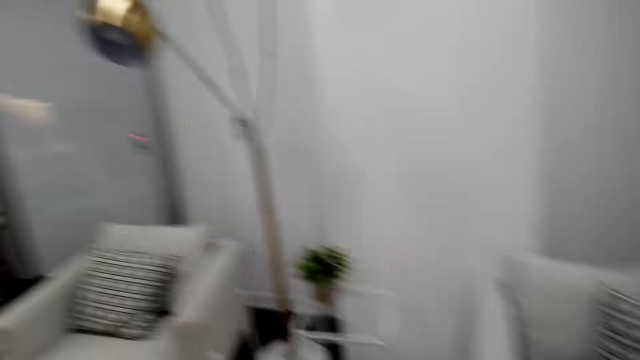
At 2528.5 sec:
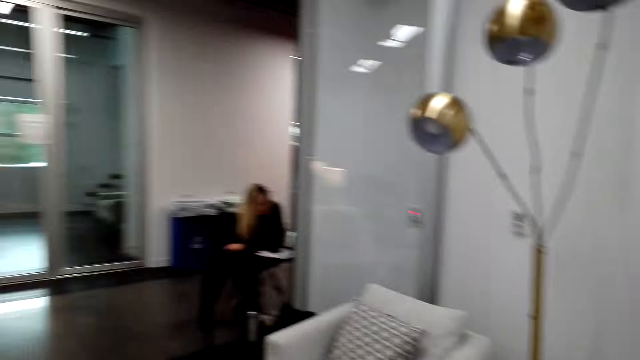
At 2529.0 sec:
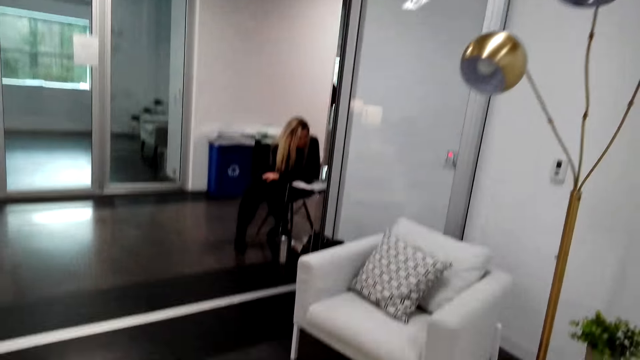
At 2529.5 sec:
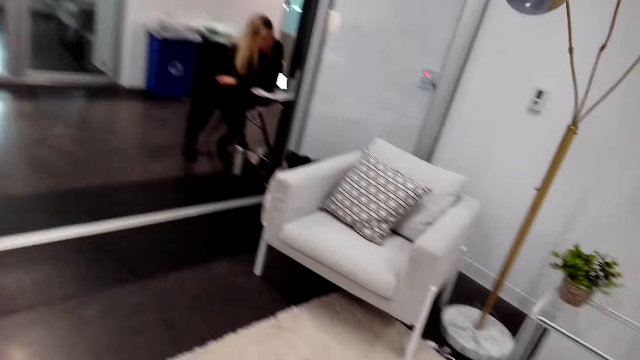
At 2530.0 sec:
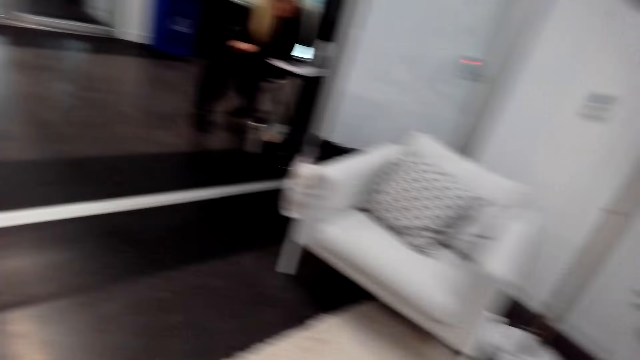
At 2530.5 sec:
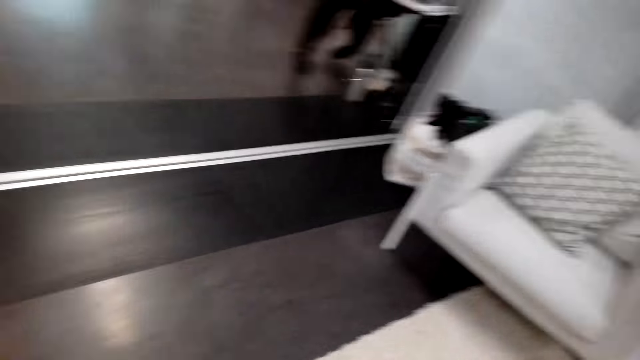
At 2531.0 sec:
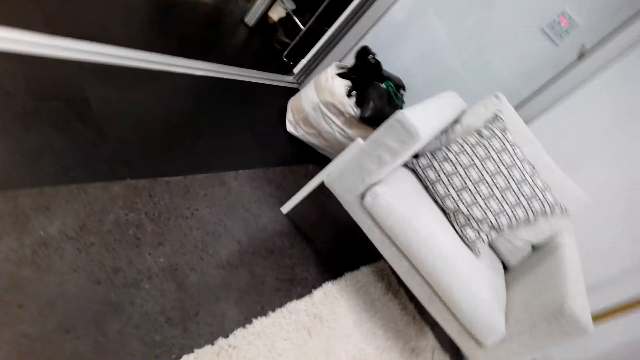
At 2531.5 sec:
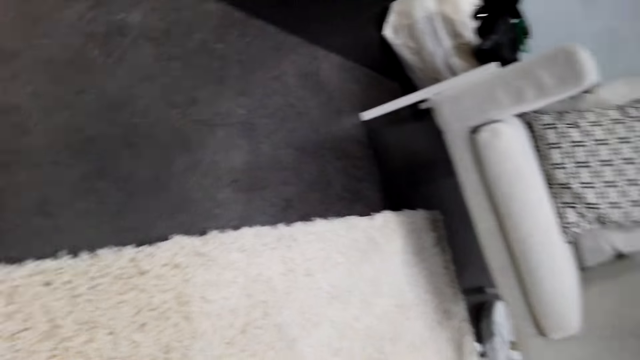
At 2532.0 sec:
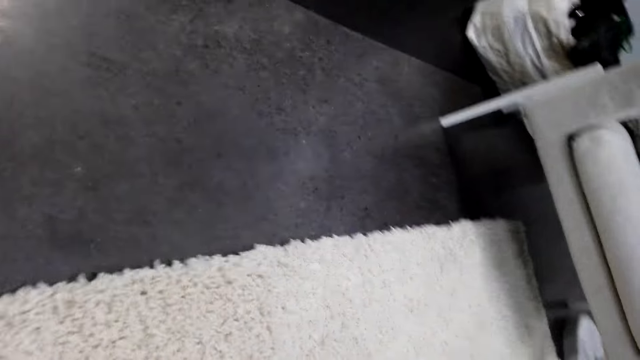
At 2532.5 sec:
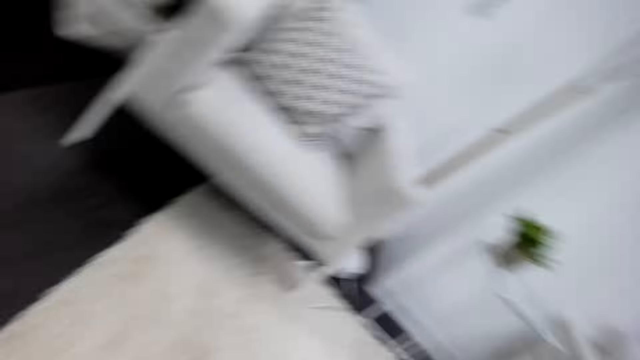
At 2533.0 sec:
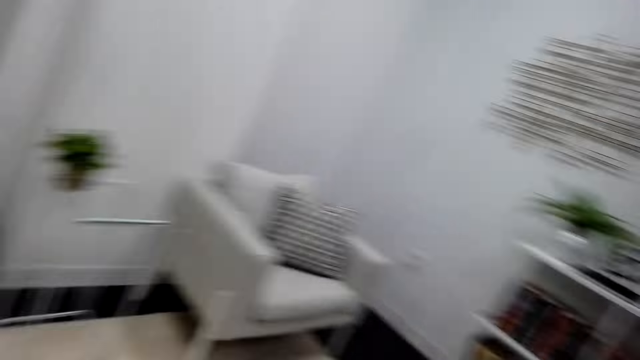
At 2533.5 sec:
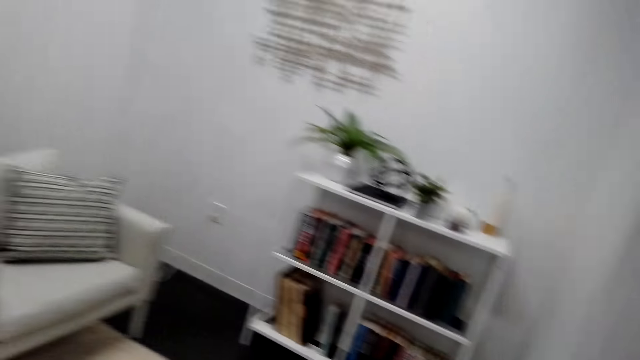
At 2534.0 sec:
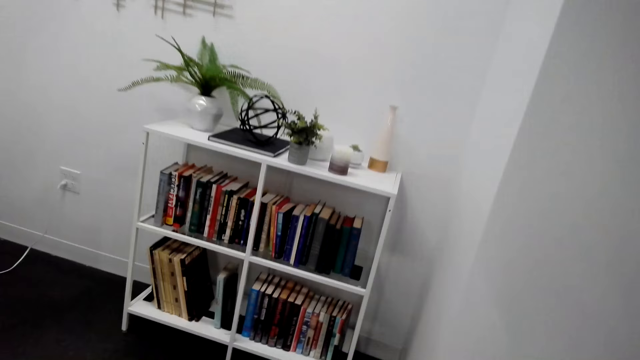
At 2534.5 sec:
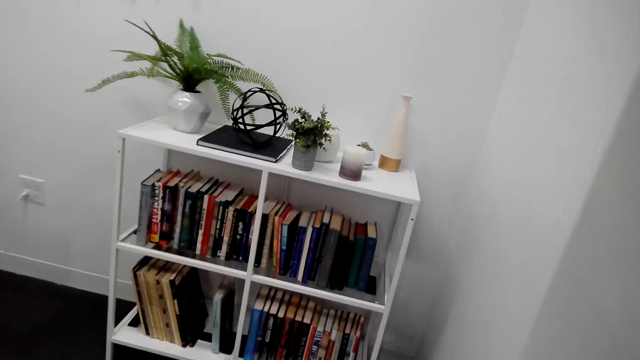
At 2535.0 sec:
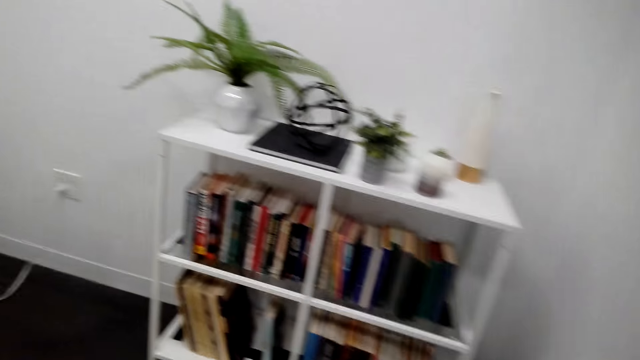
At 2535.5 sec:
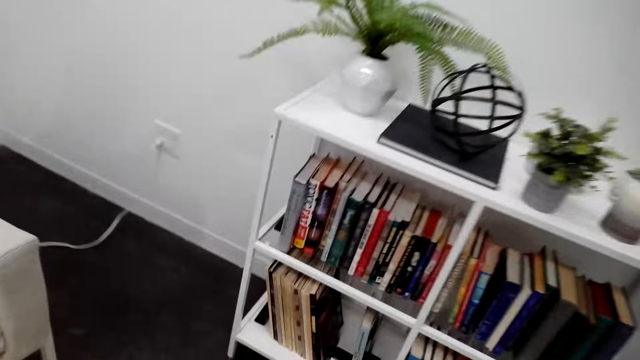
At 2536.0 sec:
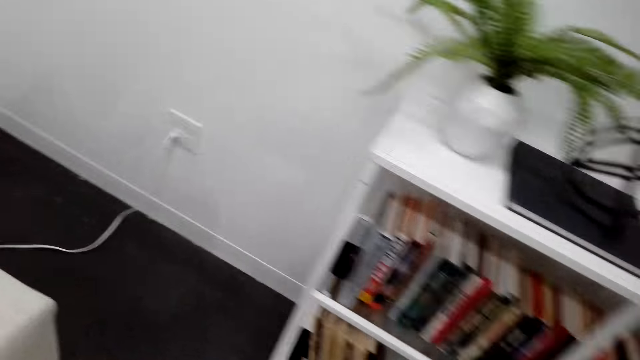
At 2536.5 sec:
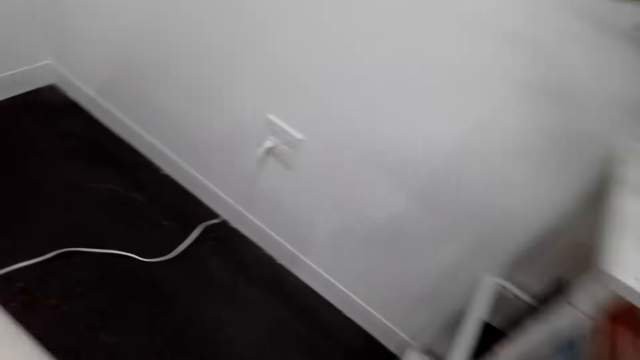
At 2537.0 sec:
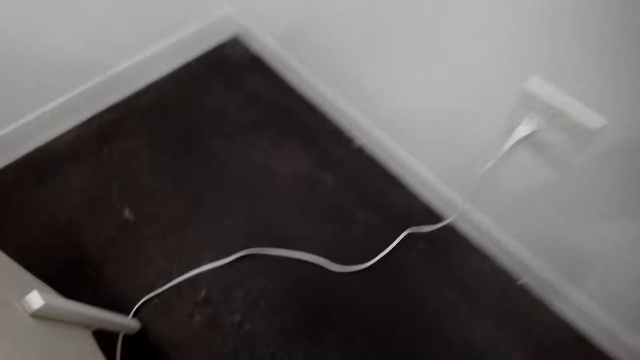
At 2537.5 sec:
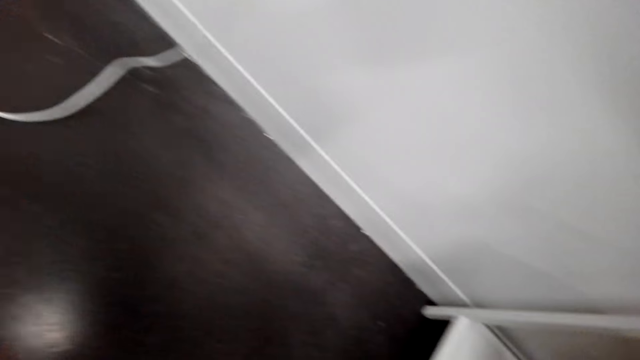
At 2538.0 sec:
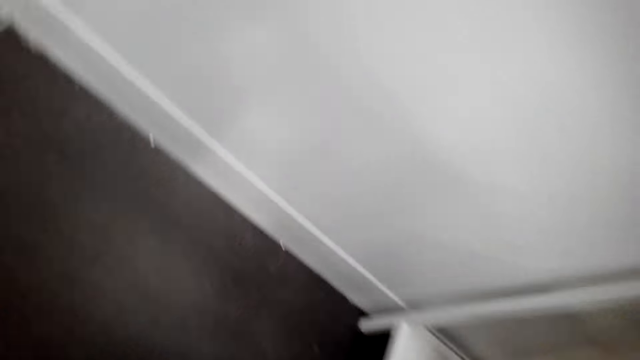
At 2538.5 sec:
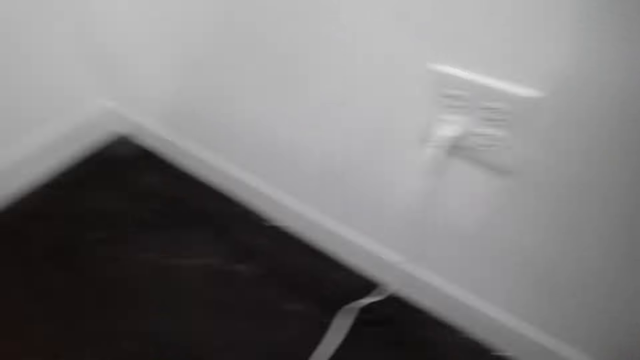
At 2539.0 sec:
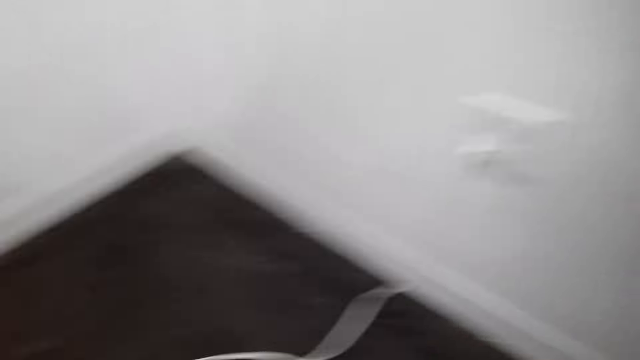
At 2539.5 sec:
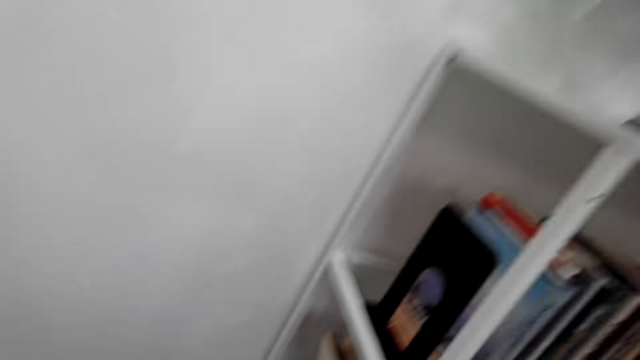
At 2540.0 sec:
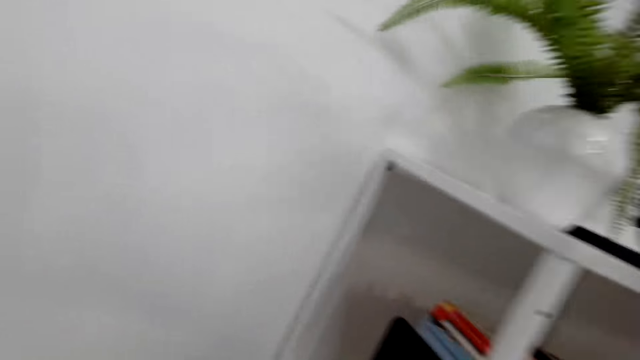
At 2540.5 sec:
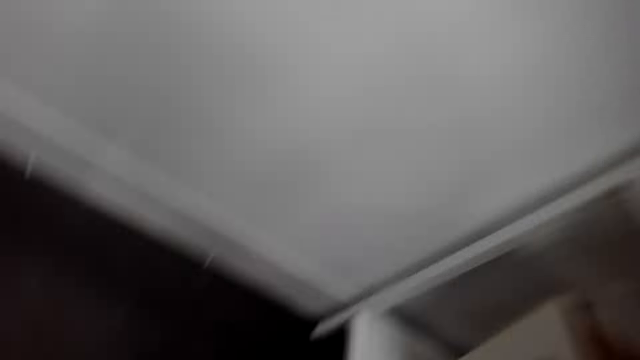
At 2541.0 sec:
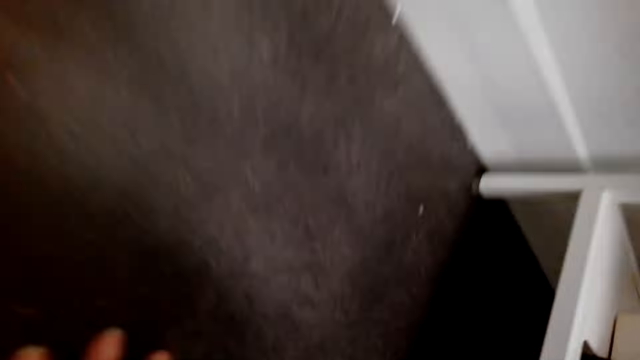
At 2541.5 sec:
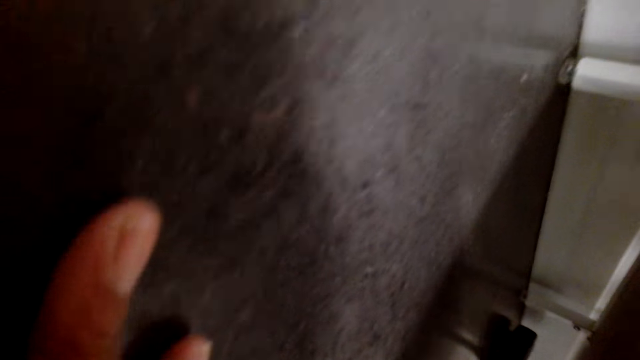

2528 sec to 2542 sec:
The camera wearer dialogues with a person. They look around the house. They bend down.

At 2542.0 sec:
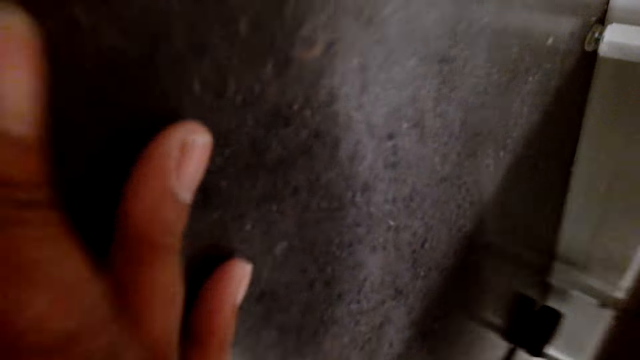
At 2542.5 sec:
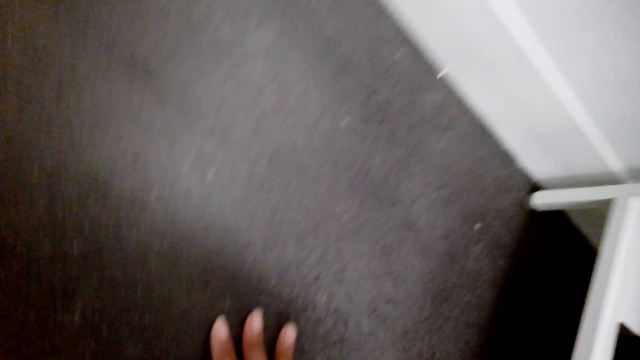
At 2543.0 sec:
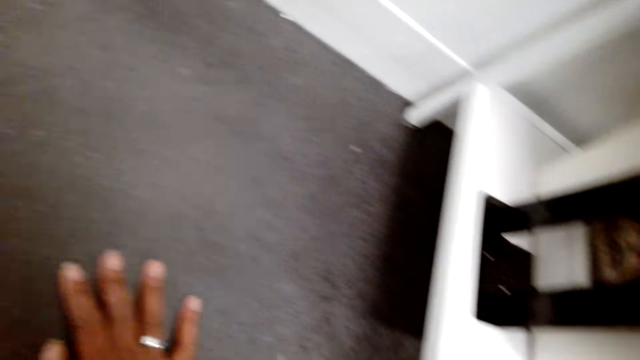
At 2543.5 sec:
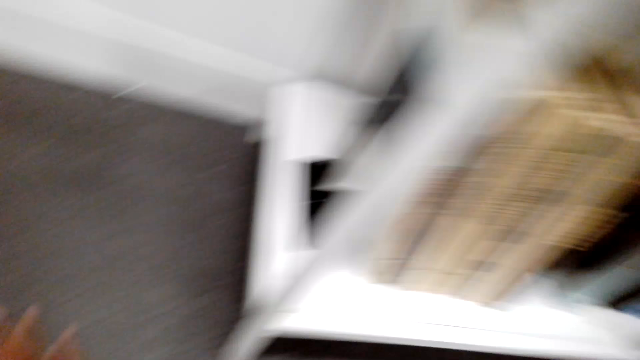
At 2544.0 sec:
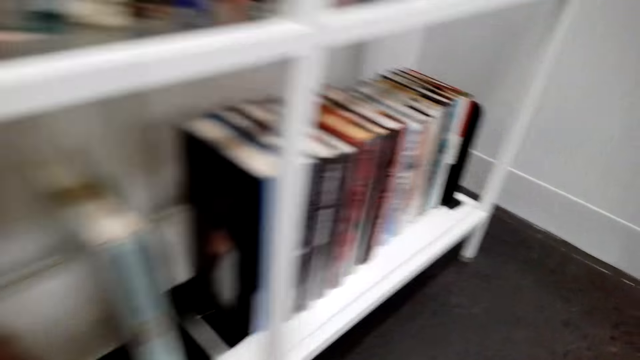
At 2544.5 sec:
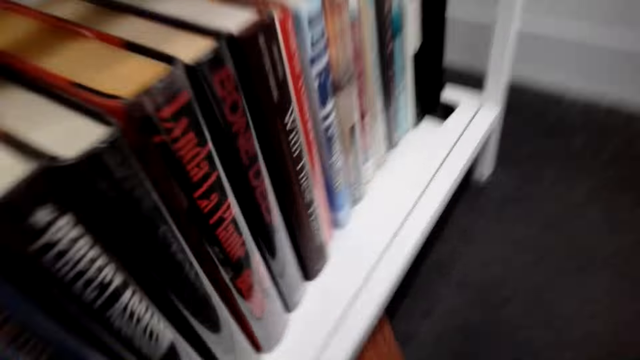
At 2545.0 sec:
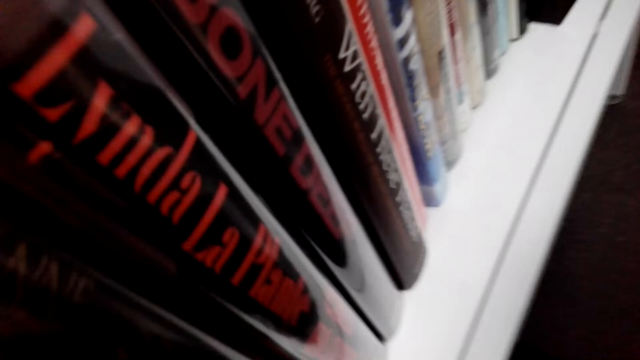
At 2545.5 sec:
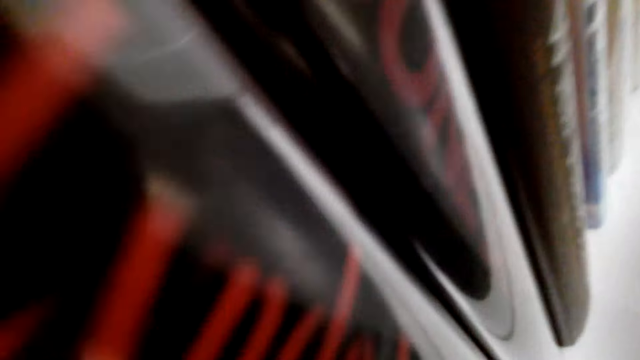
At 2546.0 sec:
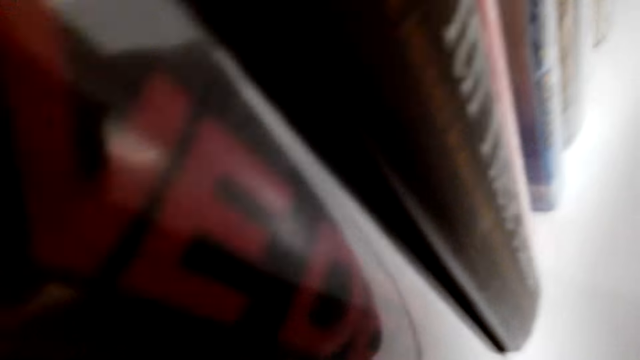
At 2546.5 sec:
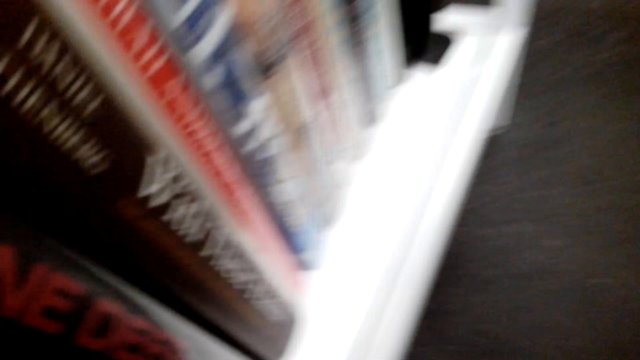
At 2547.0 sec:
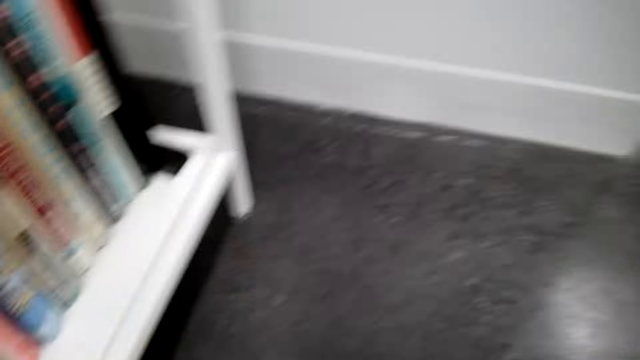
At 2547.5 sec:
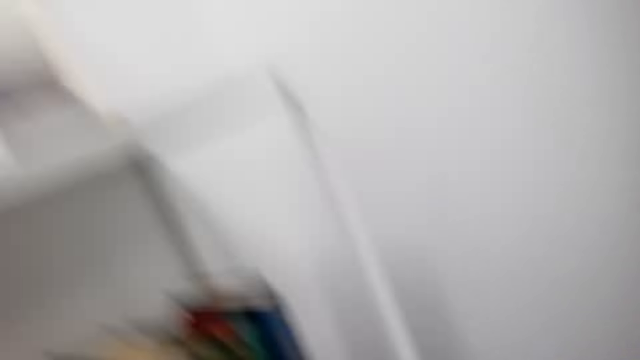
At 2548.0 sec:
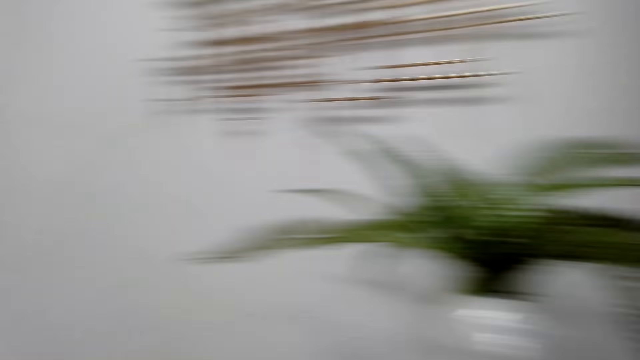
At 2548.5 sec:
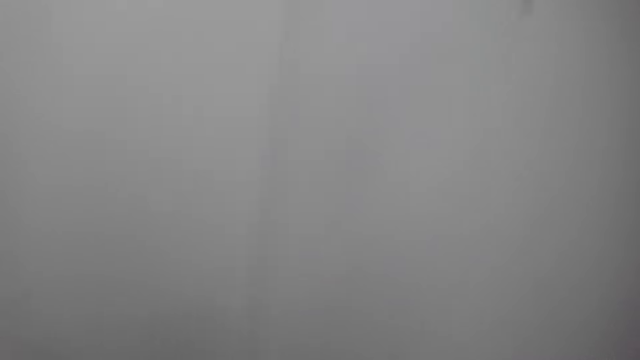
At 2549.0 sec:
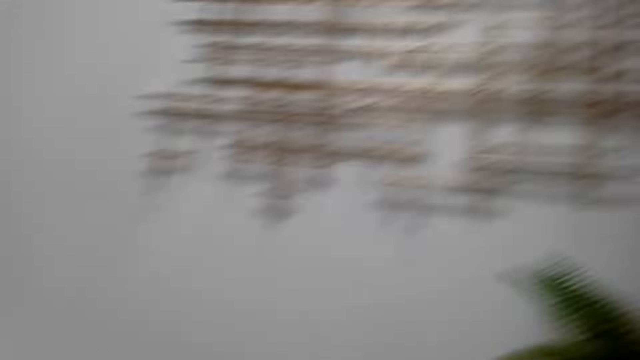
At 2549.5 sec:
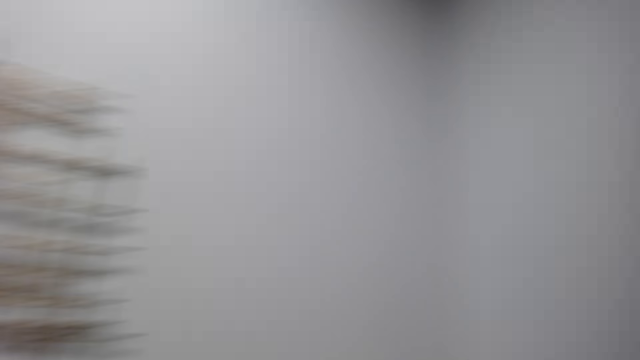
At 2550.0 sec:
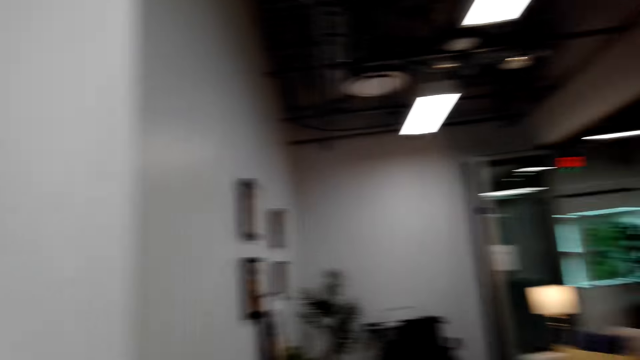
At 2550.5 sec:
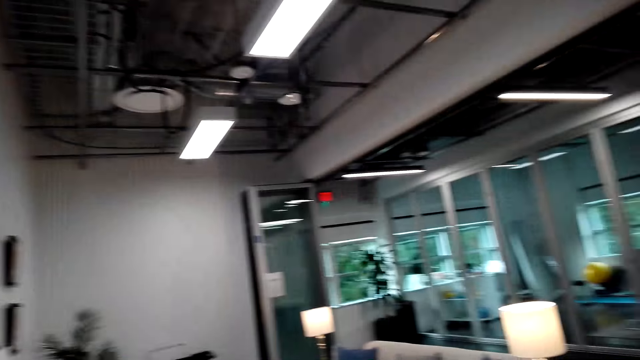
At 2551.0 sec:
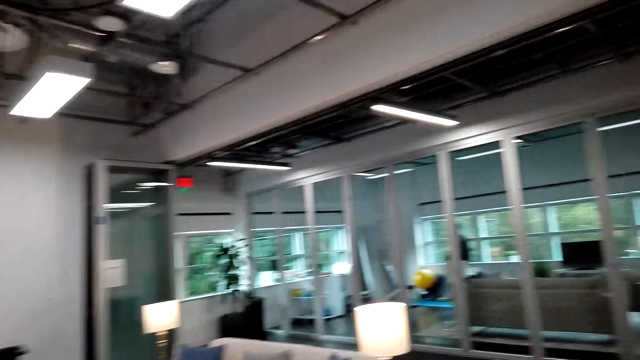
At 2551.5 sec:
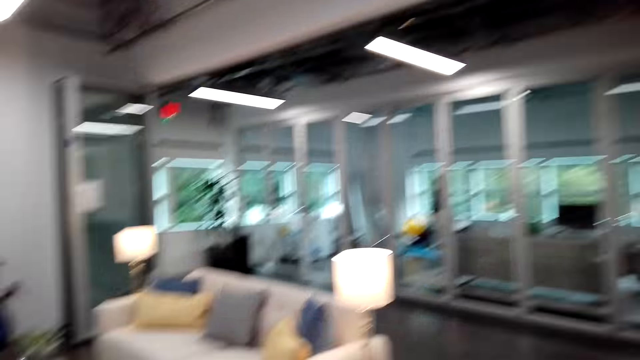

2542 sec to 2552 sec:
The camera wearer stands up. They dialogue with a person. They walk around the room.
